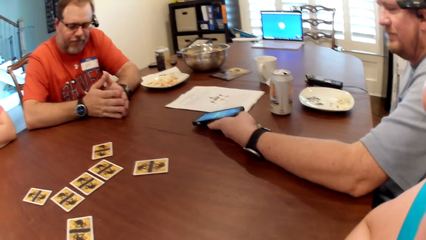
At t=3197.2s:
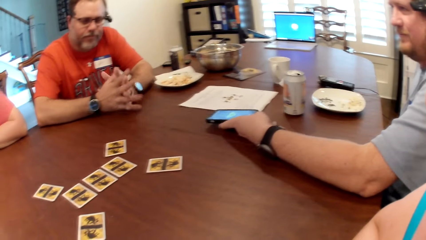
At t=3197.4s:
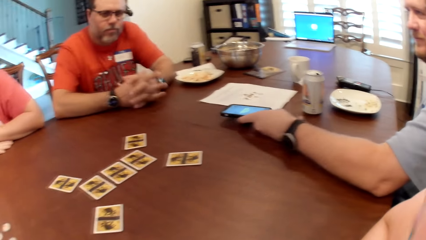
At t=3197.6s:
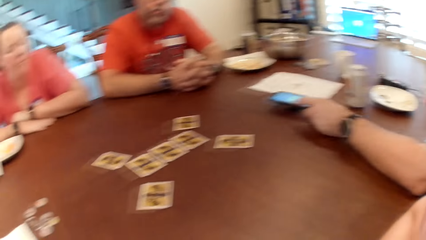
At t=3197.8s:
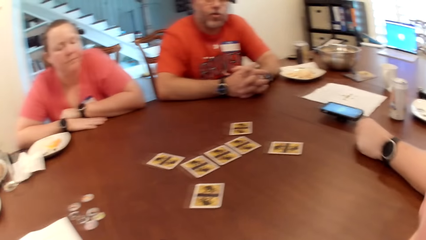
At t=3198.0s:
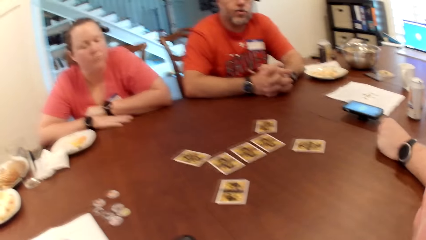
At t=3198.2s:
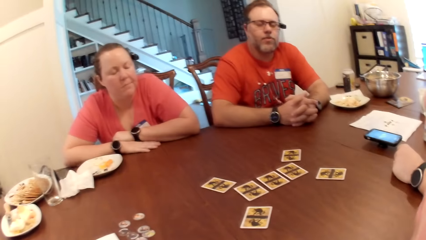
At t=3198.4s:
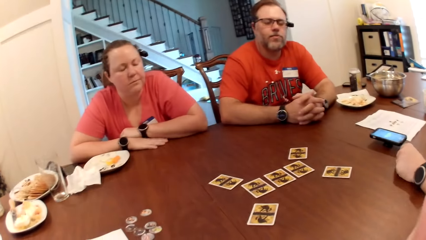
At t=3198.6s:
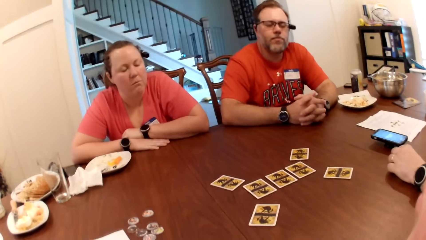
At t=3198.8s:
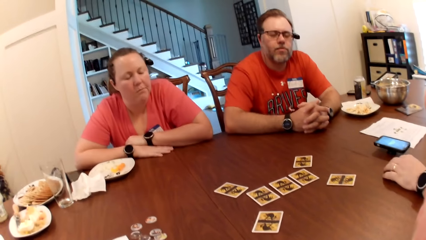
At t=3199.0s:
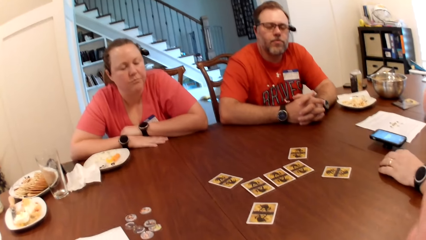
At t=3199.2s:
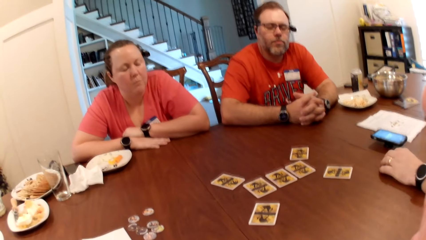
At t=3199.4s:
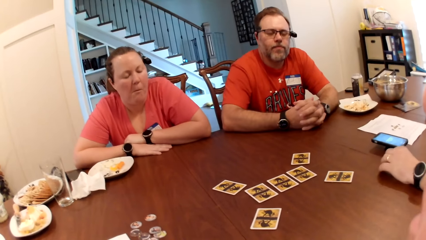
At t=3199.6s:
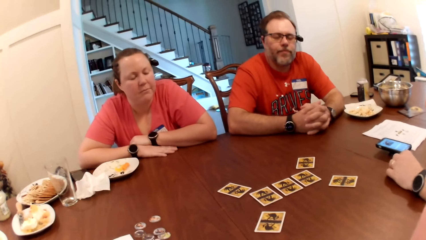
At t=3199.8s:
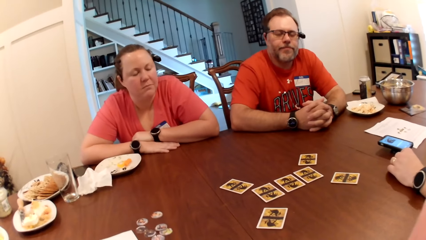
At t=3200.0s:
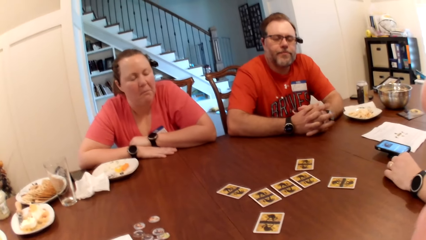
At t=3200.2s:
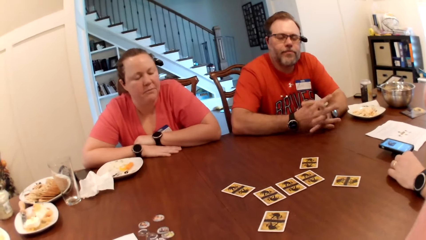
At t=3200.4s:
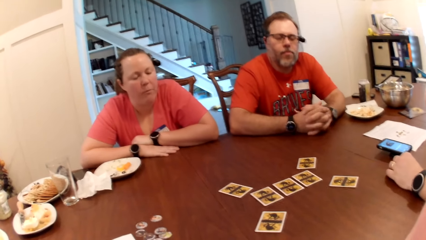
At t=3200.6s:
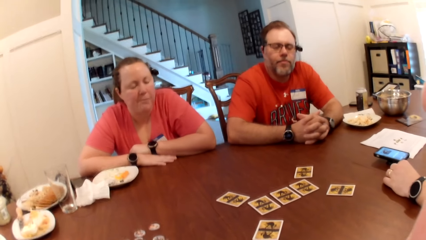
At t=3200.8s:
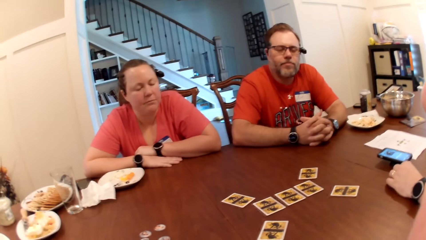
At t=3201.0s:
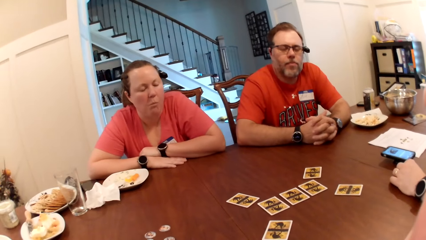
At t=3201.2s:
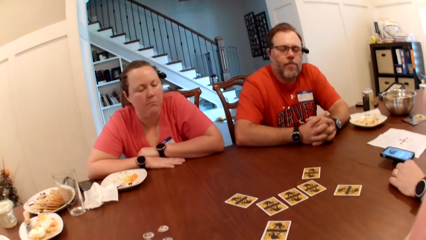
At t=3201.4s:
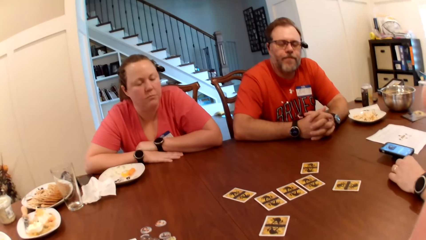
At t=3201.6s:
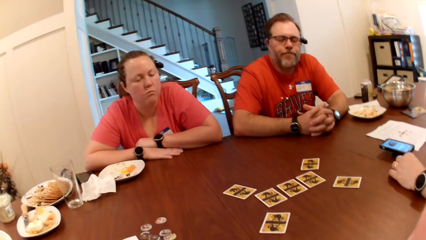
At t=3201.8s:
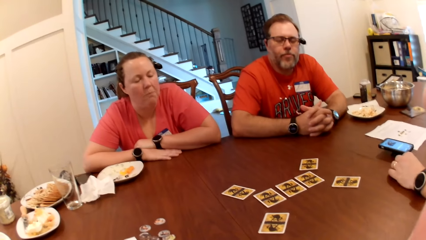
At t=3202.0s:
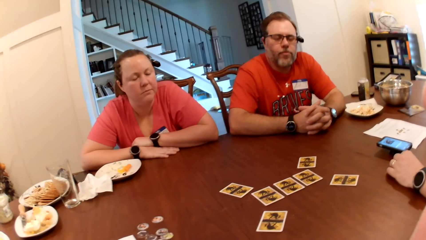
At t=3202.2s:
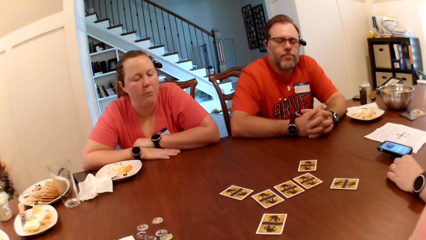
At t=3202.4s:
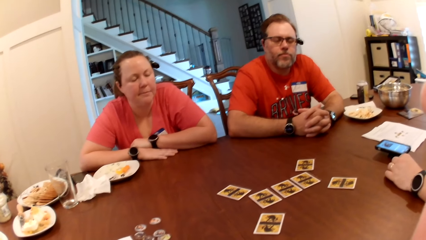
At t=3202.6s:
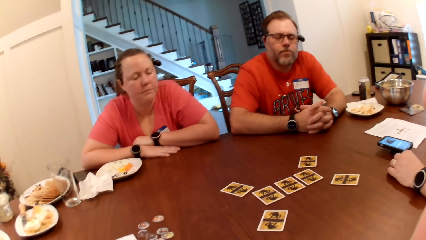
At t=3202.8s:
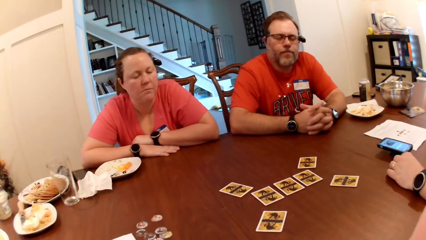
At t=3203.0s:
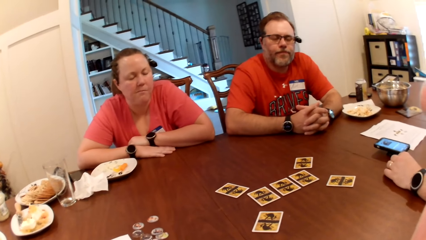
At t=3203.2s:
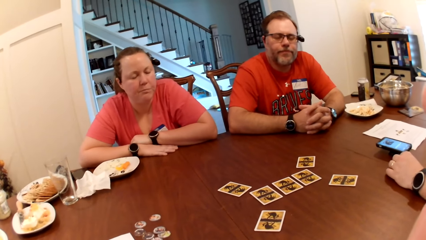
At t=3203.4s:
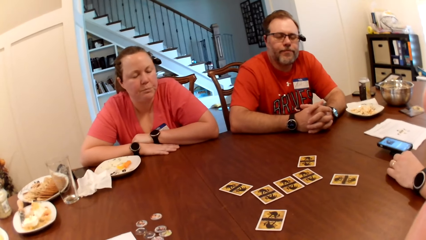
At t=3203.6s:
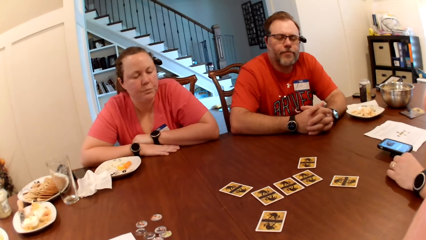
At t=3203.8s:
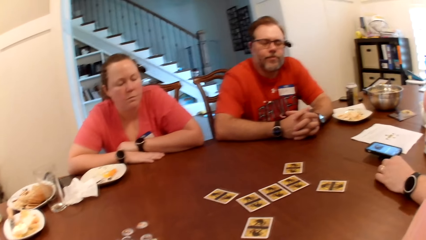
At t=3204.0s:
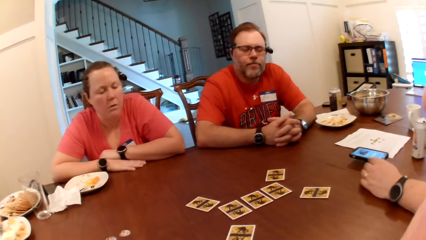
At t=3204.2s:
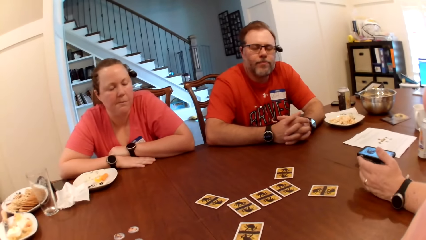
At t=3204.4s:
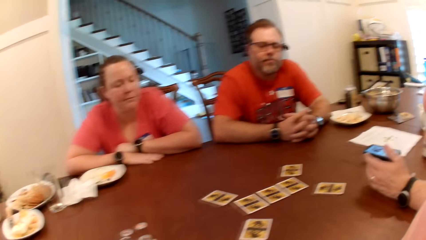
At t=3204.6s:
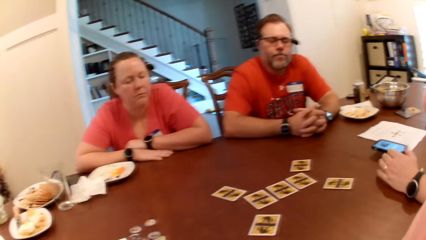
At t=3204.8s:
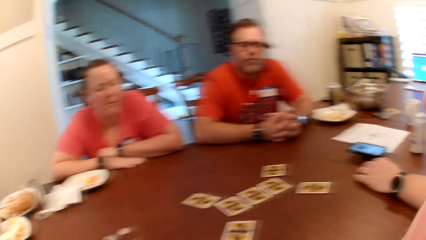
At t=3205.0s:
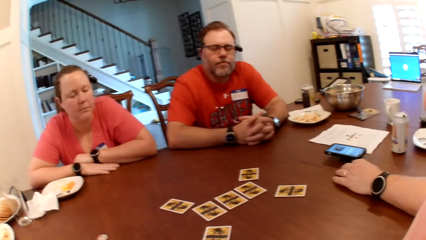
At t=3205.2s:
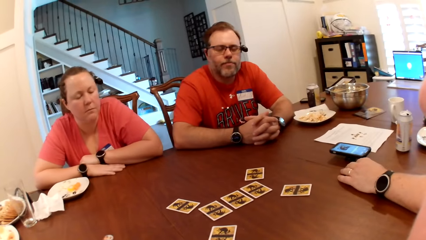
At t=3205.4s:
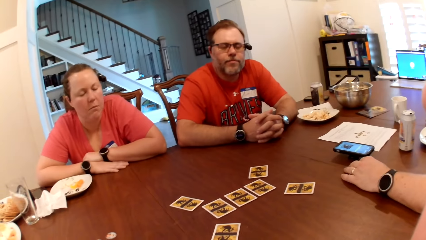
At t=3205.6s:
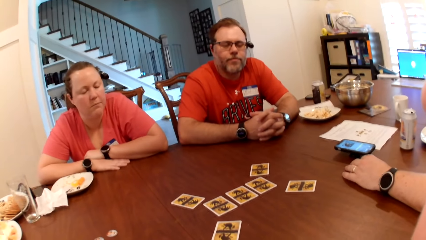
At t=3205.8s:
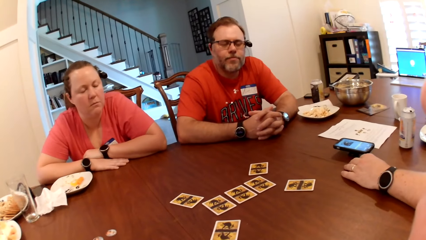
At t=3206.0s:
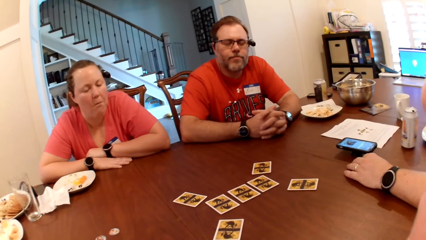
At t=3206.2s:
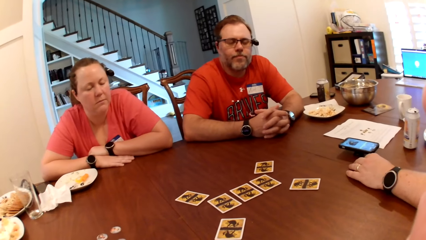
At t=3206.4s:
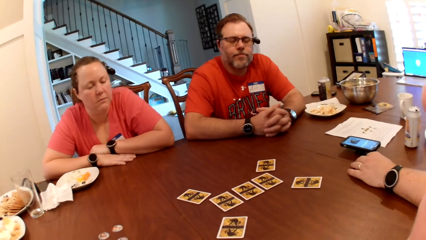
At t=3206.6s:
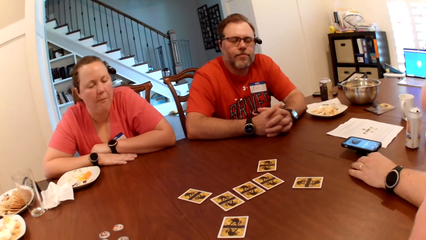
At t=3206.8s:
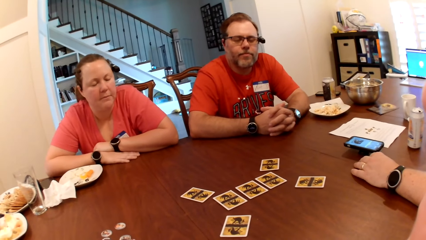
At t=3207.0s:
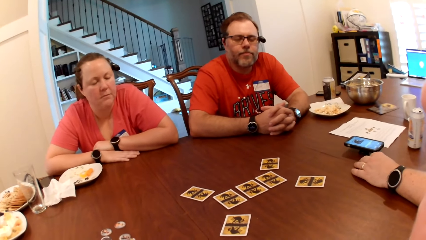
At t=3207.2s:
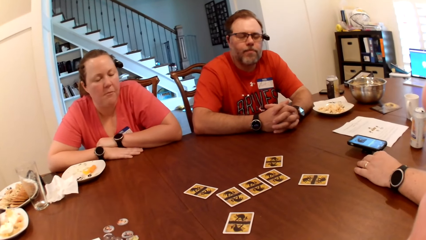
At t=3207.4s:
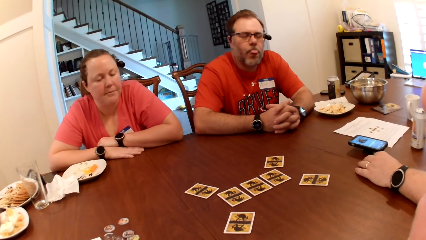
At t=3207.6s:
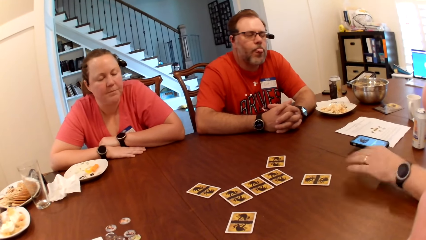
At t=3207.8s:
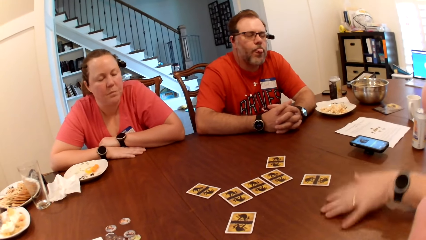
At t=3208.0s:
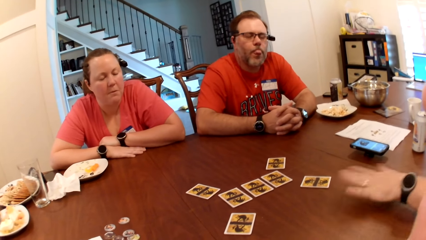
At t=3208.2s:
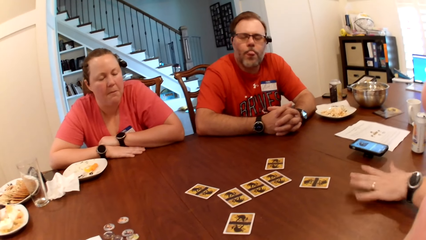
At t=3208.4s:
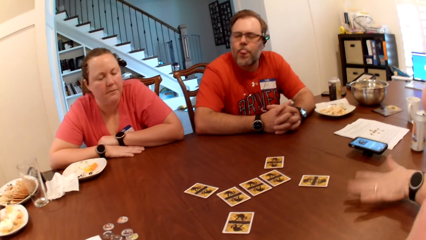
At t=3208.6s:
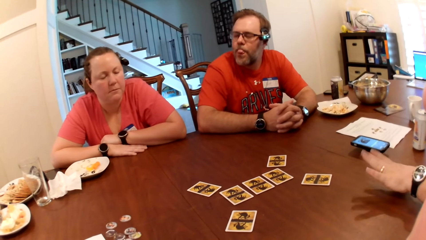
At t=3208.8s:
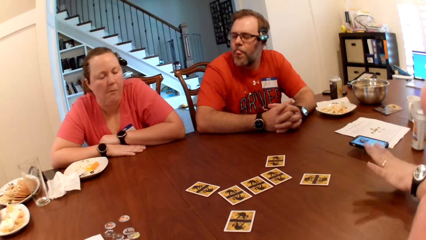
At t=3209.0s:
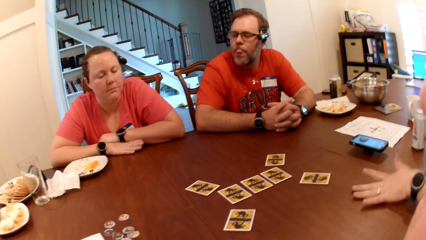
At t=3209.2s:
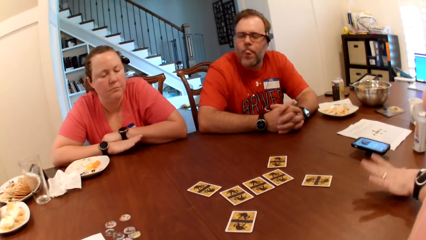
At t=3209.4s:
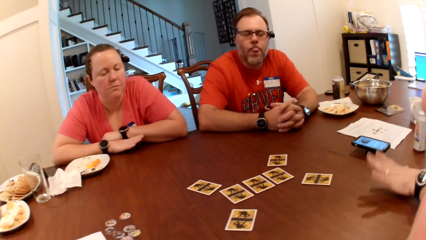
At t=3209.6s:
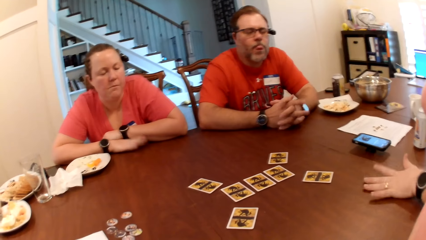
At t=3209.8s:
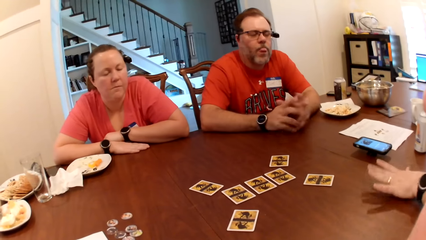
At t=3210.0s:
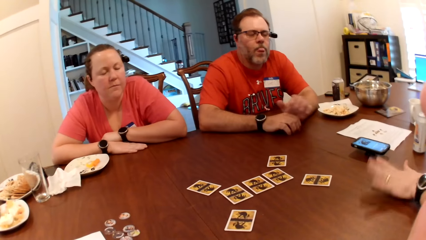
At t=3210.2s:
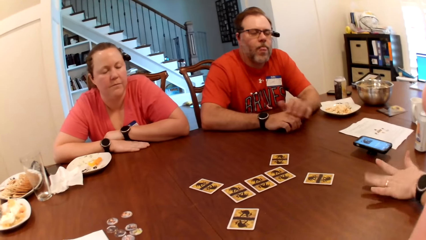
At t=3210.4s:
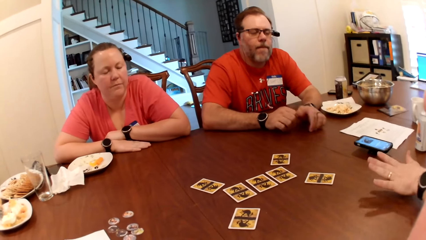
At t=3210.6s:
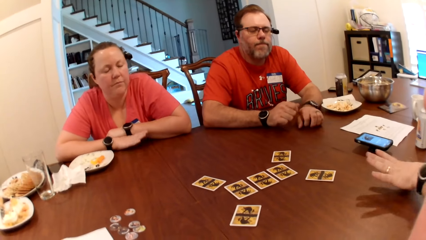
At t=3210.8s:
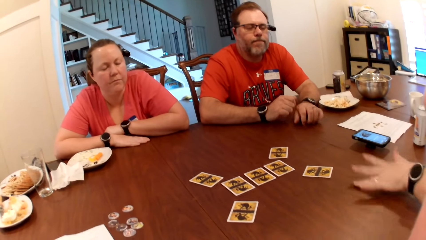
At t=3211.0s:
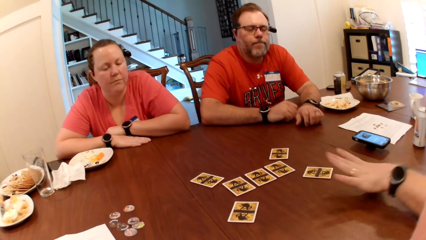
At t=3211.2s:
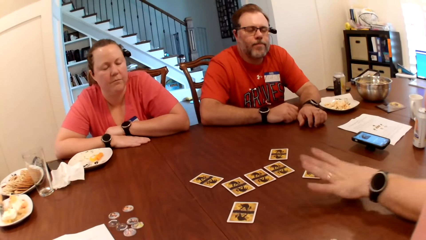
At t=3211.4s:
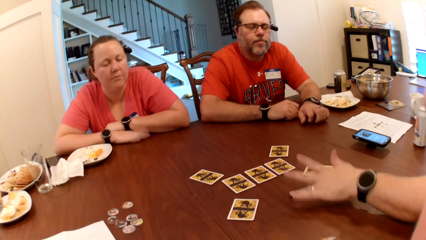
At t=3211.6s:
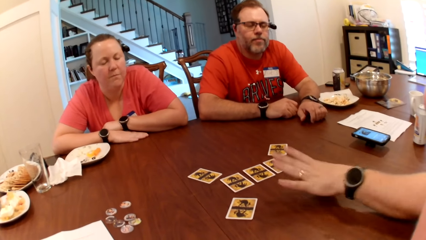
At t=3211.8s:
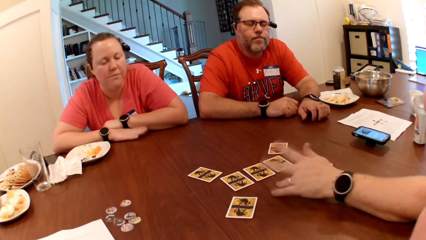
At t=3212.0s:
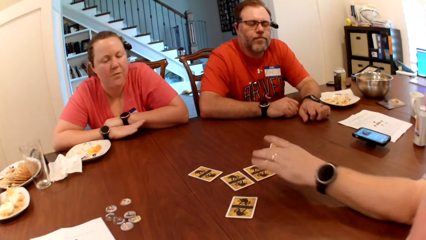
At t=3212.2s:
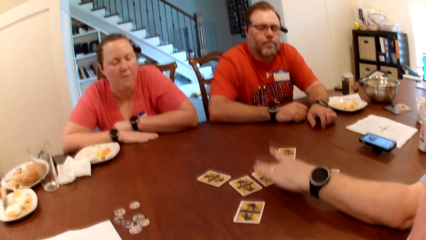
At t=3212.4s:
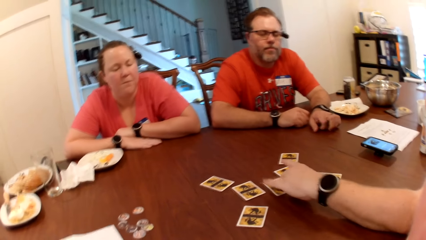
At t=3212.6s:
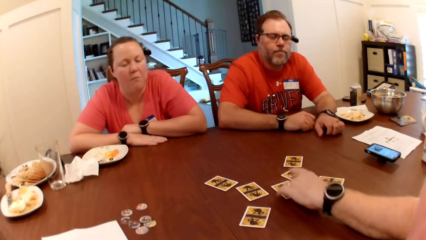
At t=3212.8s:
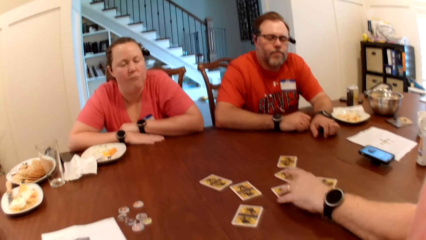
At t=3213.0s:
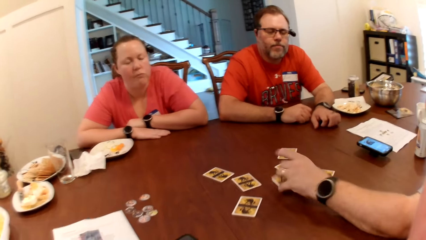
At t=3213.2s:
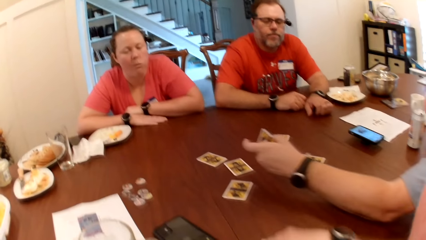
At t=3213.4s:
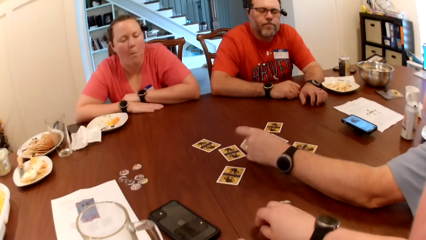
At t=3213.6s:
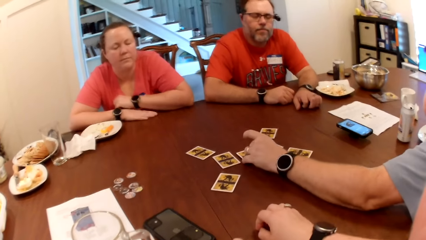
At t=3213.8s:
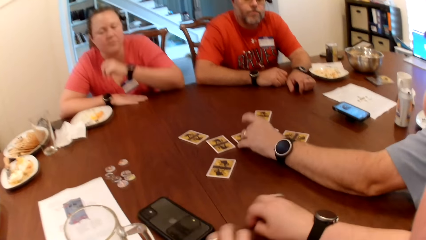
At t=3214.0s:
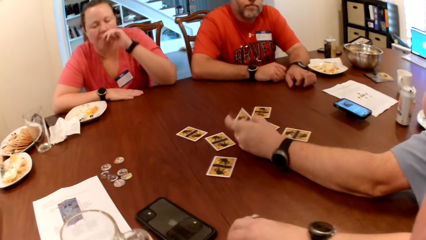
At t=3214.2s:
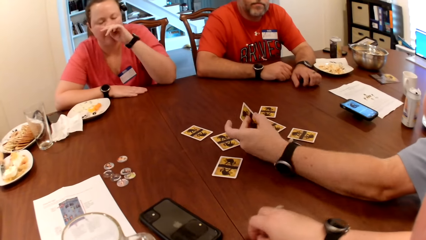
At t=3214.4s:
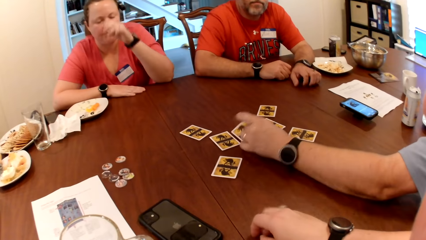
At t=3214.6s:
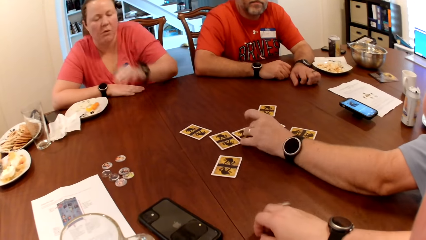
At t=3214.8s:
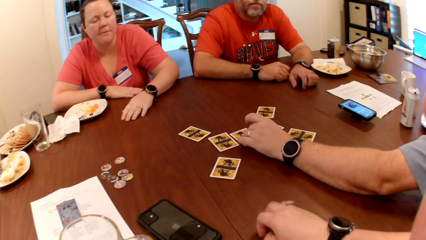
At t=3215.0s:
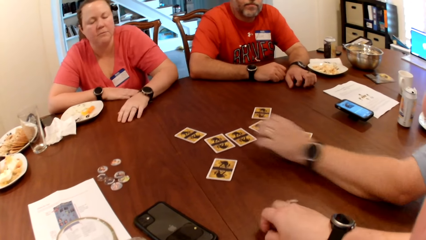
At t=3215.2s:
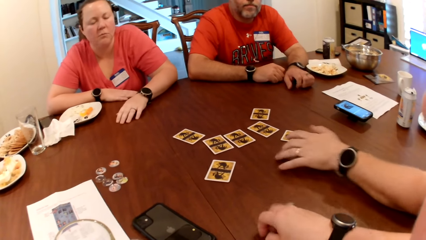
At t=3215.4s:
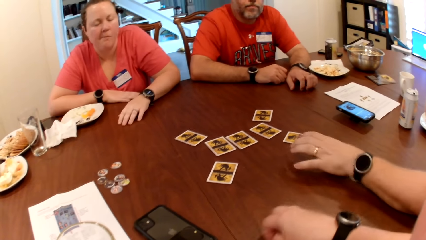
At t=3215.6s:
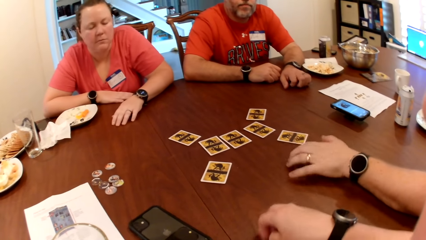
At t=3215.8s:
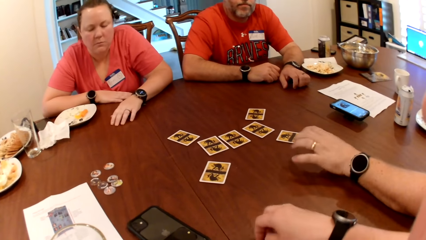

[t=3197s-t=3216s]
A man drops the phone on the table with his left hand. The camera wearer converses. She stares at the table. The man taps the table with his left hand. A woman taps the table with her right hand. Another man taps the table with his left hand. The first man moves the card on the table with his left hand, picks the card from the table with his left hand and drops the card on the table with his left hand. The camera wearer taps the table with her right hand. The first man picks the card from the table with his left hand. The camera wearer plays the card game on top of the table. The first man drops the card on the table with his left hand.
